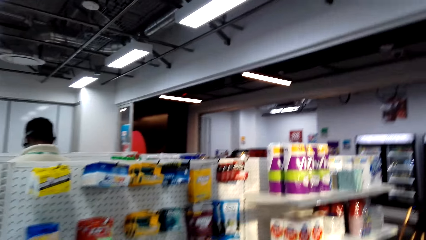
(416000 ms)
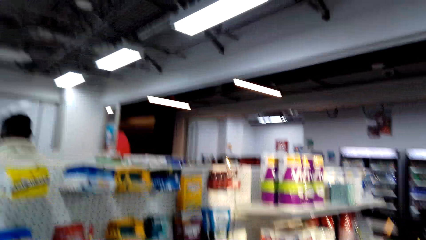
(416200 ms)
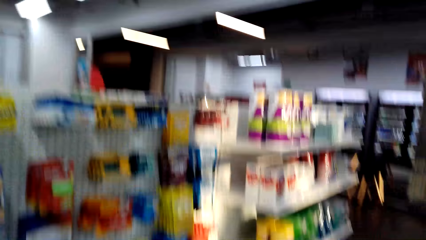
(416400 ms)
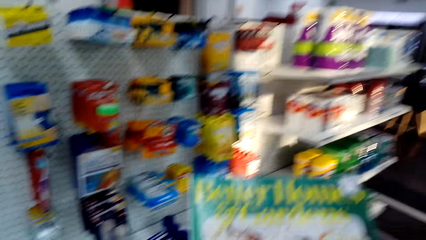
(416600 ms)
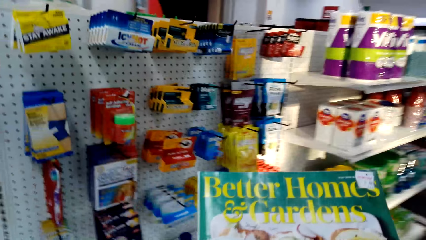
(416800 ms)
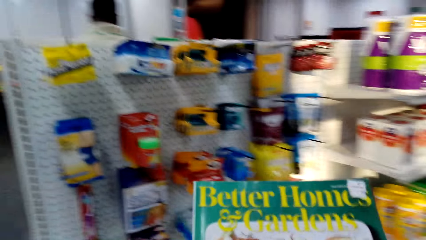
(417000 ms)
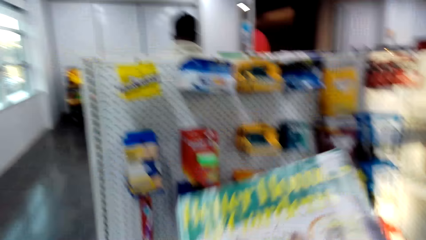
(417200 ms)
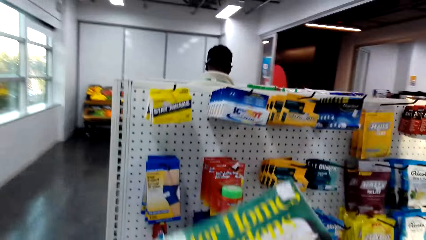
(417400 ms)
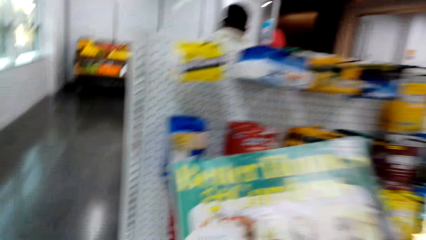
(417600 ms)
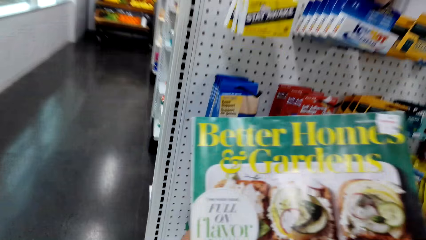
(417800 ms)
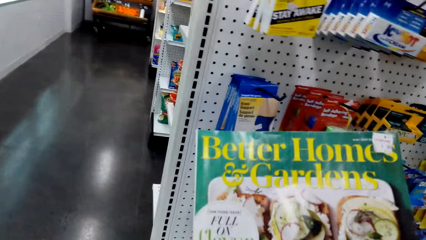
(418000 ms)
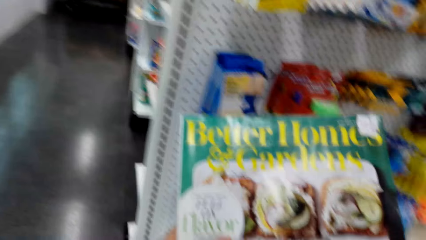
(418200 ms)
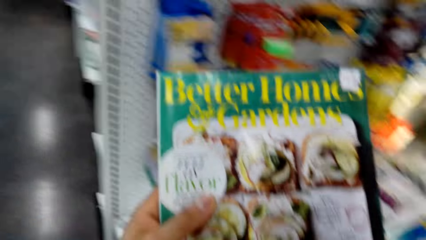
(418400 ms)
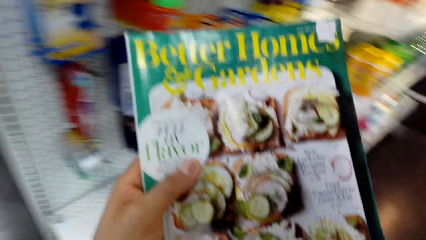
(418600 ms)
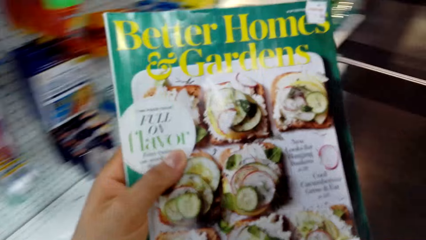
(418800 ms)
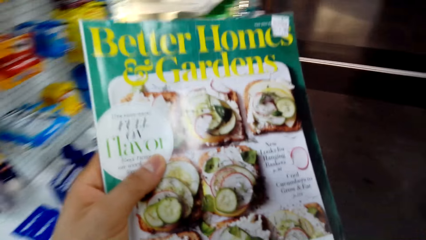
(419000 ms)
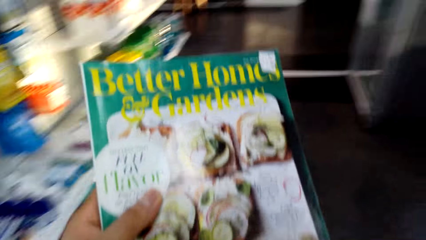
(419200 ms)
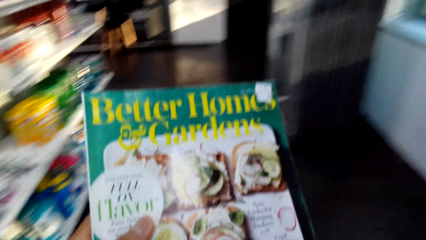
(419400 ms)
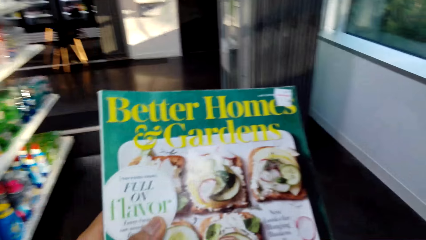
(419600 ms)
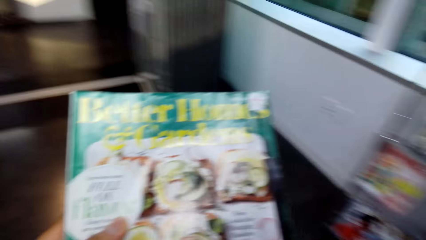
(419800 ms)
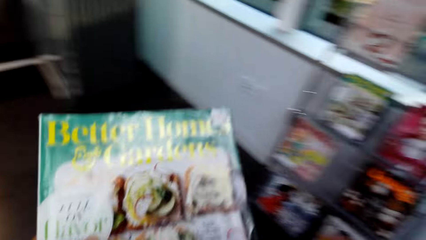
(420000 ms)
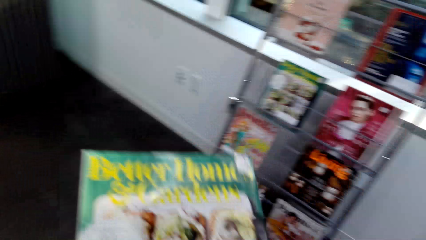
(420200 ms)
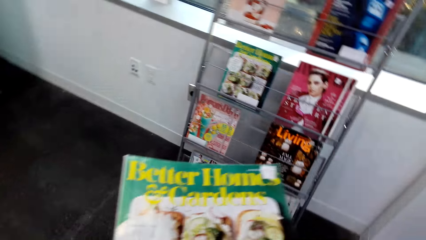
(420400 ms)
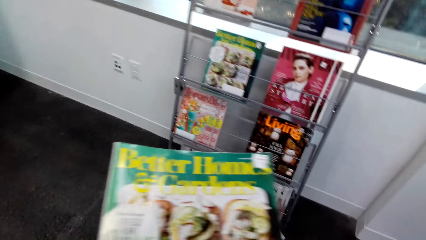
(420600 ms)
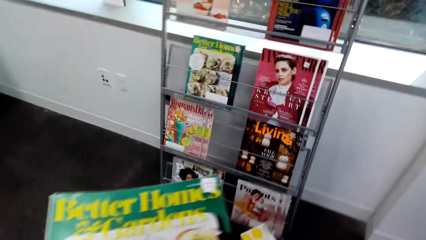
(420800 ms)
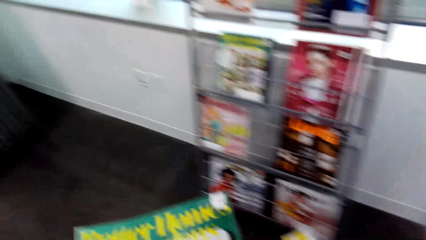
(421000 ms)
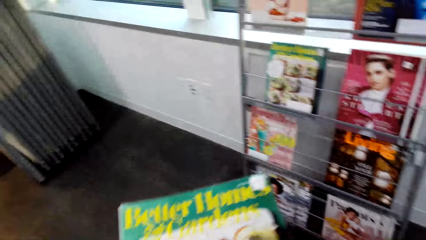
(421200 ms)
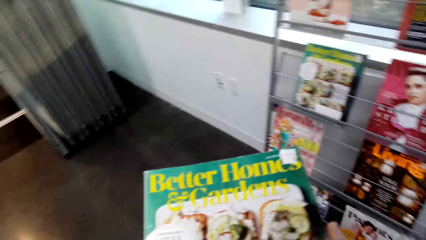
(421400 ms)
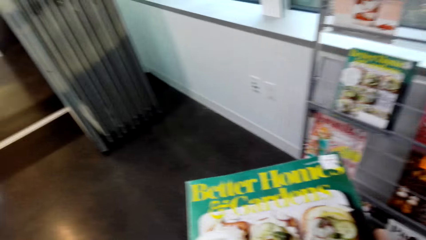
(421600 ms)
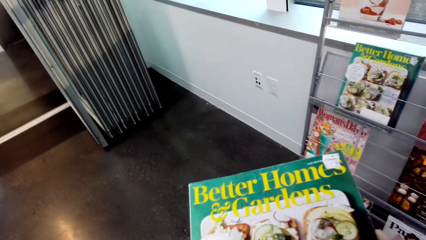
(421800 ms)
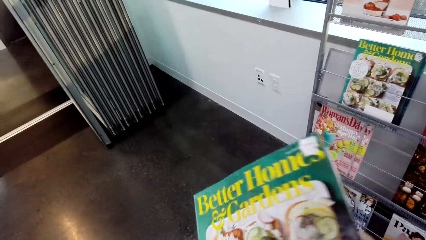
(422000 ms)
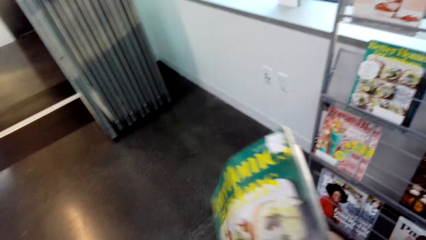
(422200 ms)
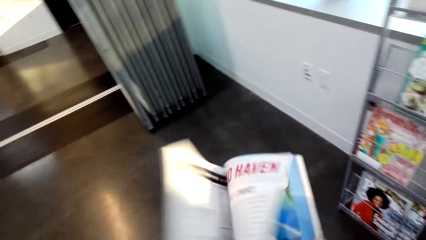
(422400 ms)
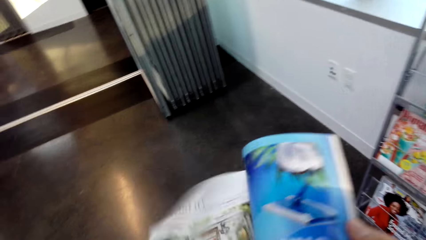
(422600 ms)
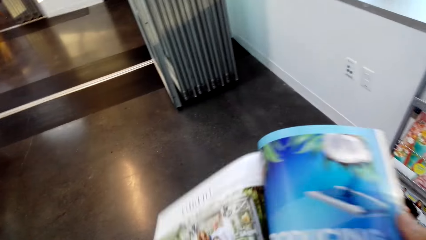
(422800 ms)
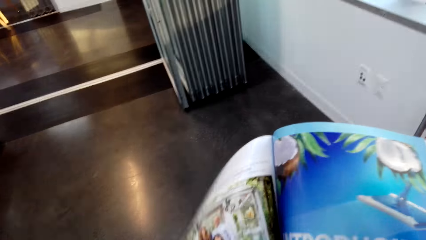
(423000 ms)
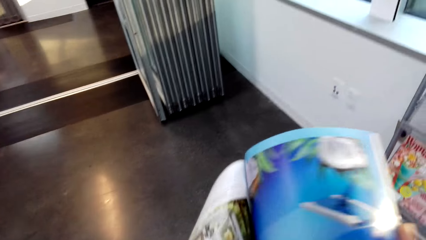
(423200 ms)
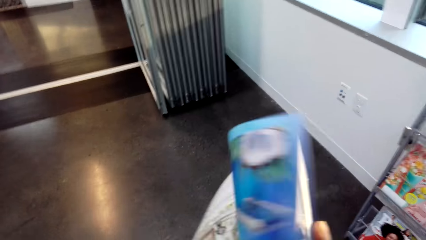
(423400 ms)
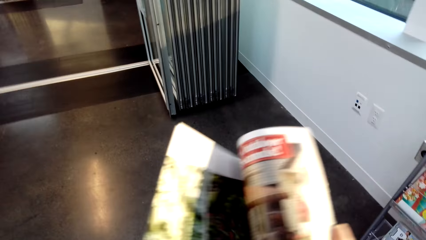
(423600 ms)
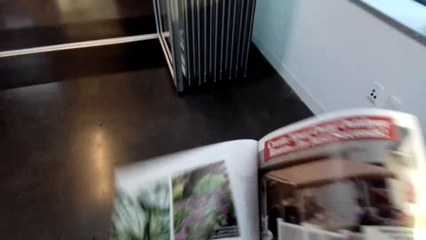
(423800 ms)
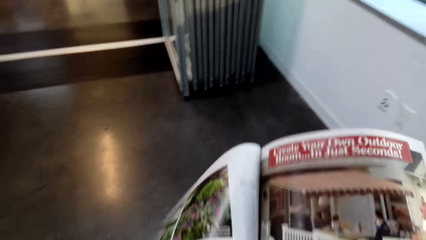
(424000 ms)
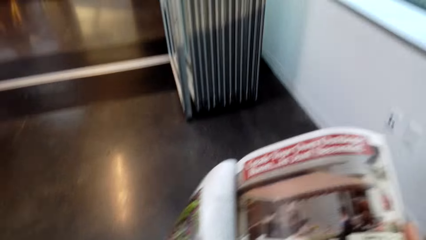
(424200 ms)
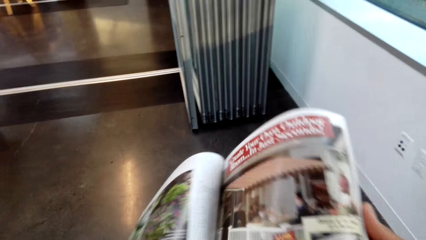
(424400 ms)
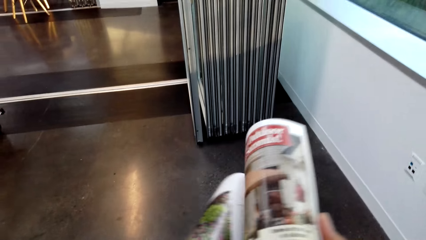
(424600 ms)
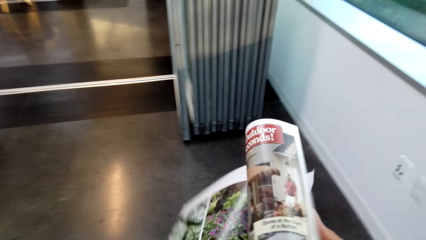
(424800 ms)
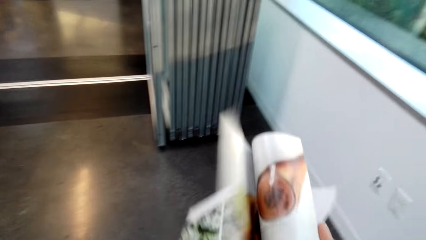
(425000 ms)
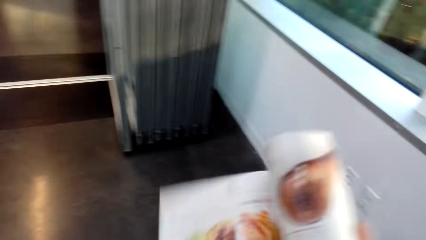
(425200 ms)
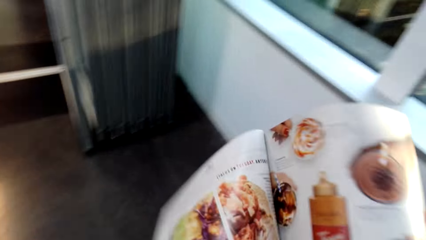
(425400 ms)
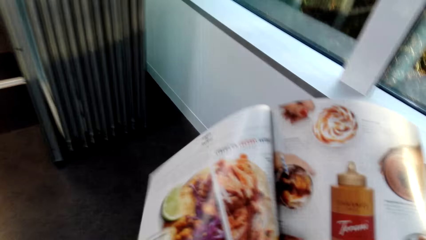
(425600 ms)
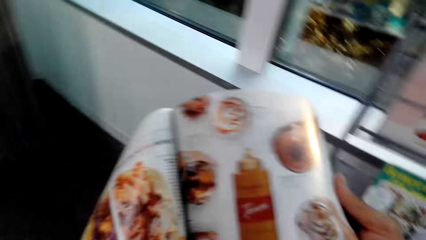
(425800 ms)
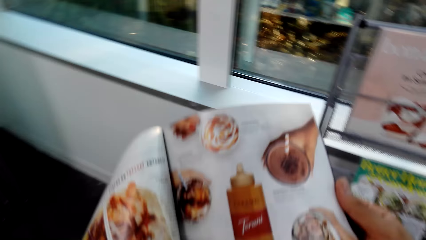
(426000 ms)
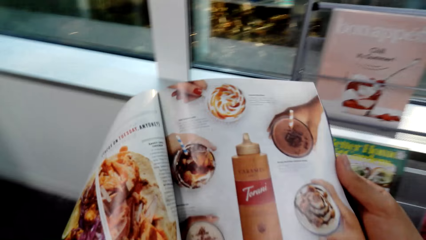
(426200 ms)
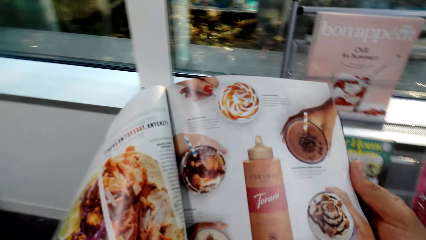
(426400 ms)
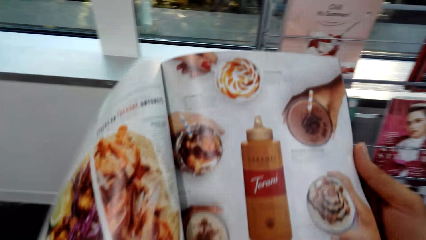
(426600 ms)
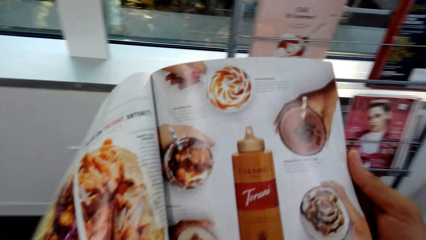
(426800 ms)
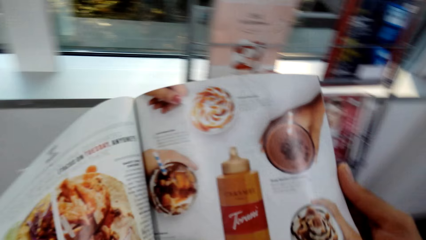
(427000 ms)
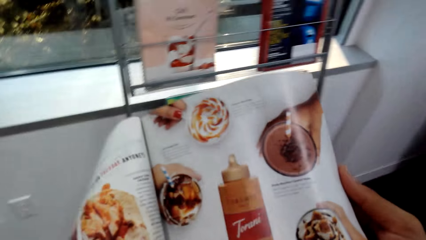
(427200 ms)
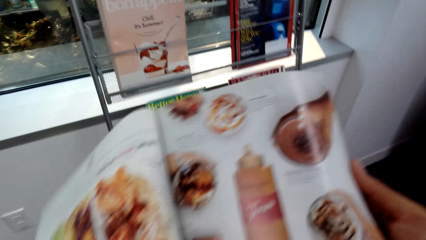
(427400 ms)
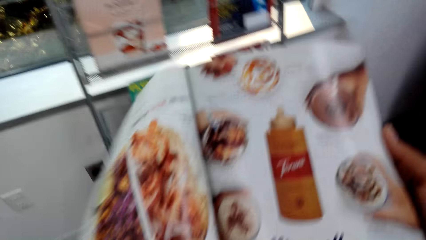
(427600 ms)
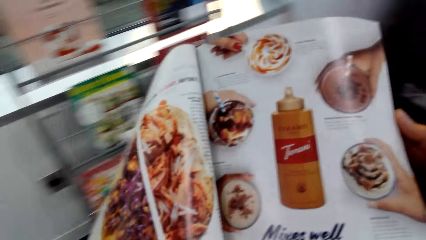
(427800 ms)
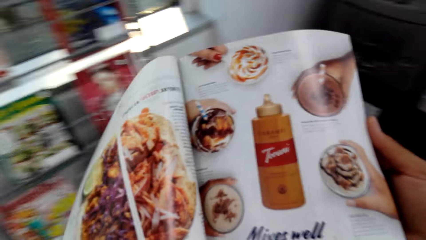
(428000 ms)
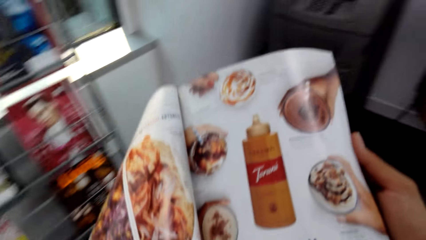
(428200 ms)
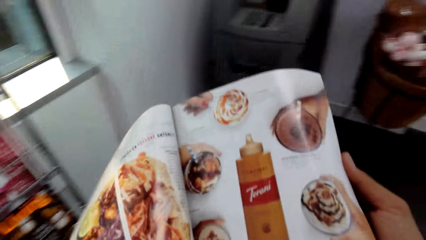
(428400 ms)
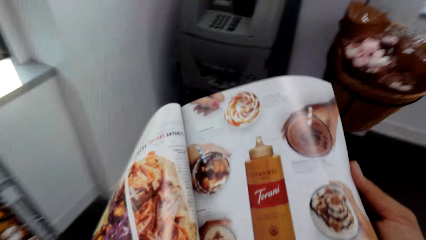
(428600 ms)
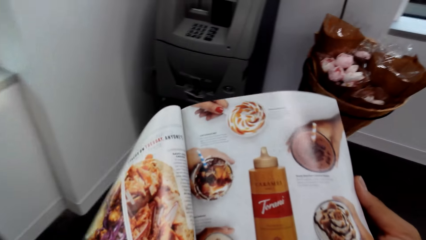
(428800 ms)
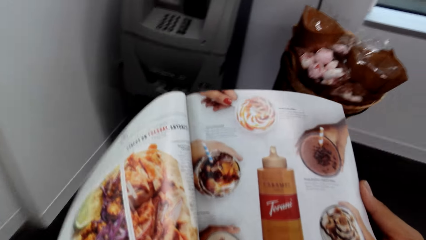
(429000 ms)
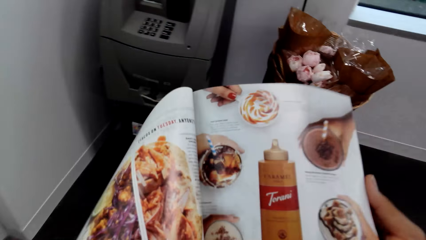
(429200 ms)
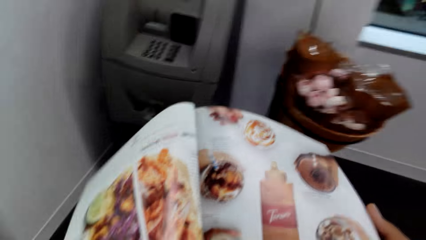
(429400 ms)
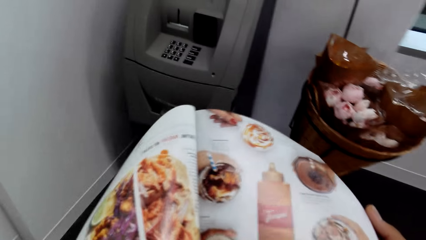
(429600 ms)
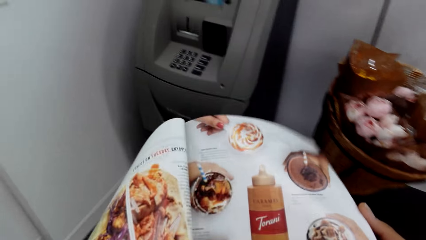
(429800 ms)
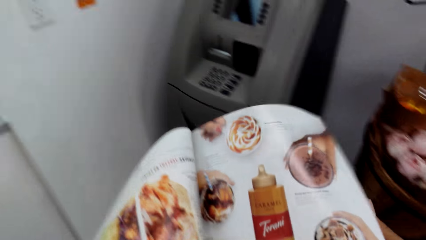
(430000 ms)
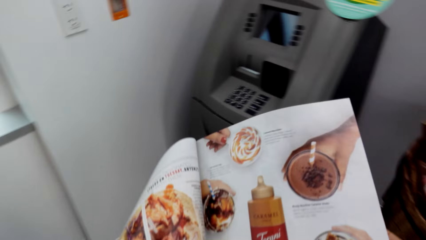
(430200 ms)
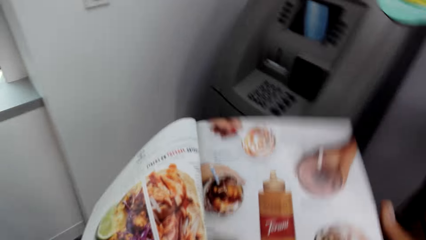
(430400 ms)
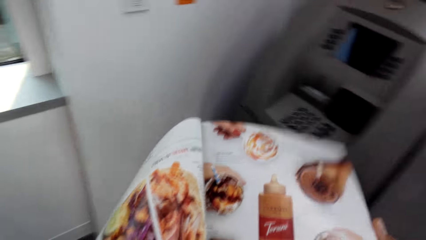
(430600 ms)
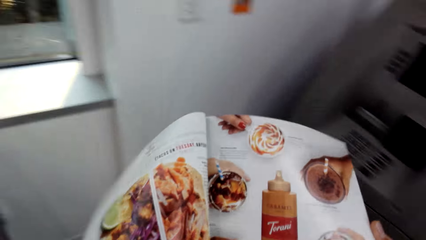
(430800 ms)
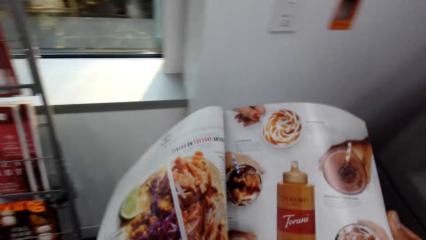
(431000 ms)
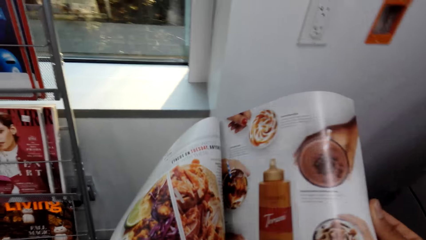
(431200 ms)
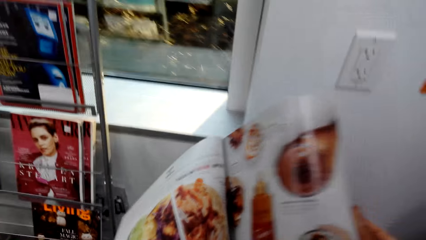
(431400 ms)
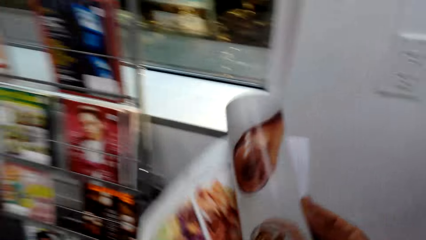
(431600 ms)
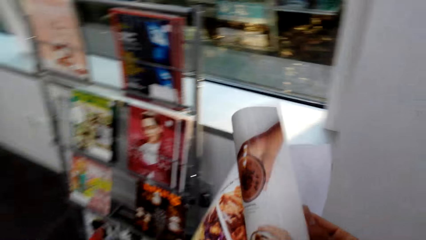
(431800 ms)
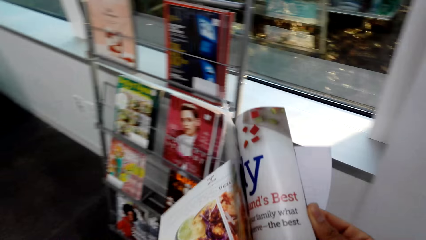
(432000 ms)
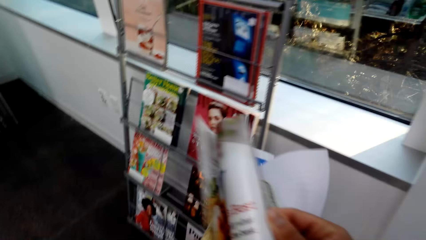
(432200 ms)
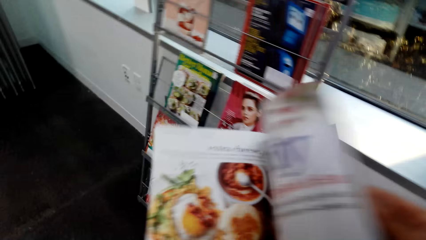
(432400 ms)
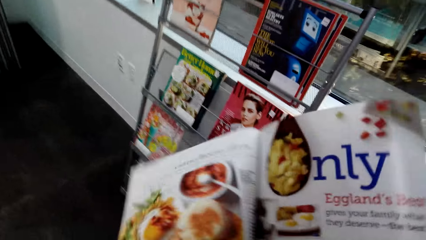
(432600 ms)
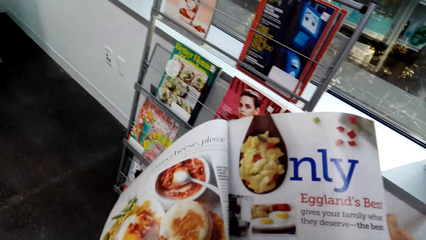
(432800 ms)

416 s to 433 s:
The camera wearer looks at the book or magazine. They open the pages of the book. They peruse the magazine. They open the page of the book. They do it again. They look at the book. They walk around. They open the page of the book.
